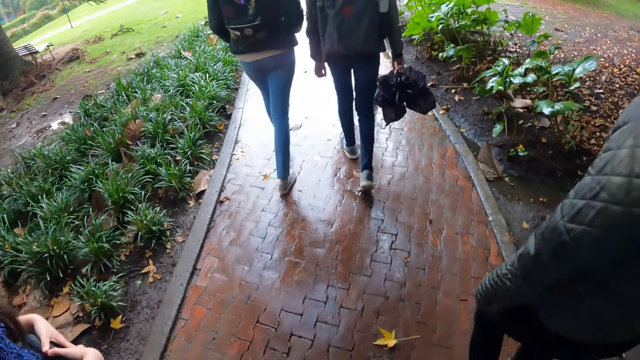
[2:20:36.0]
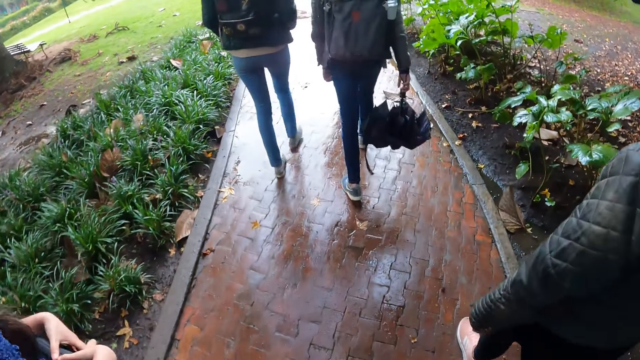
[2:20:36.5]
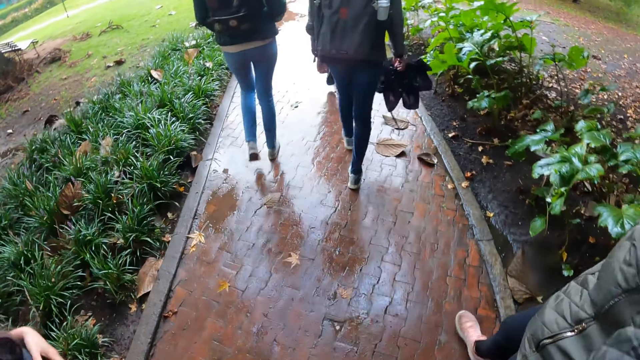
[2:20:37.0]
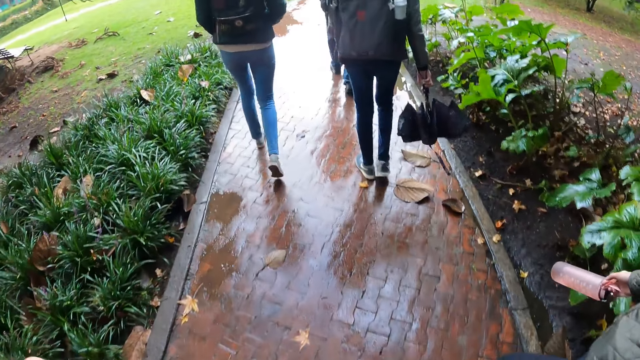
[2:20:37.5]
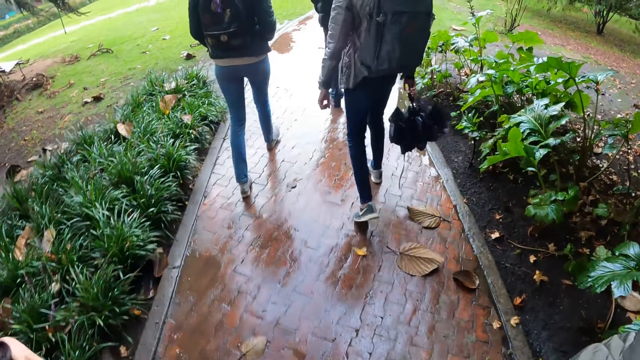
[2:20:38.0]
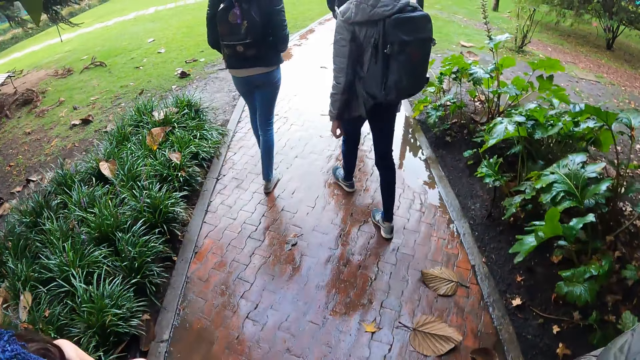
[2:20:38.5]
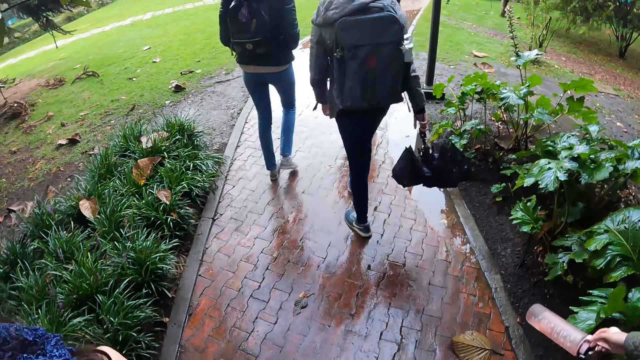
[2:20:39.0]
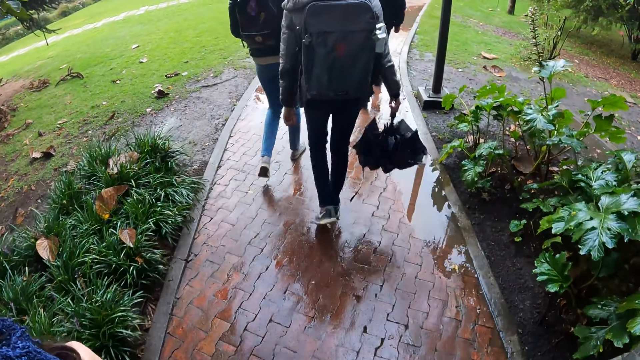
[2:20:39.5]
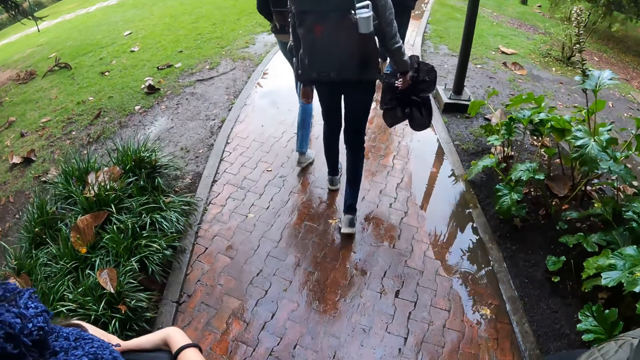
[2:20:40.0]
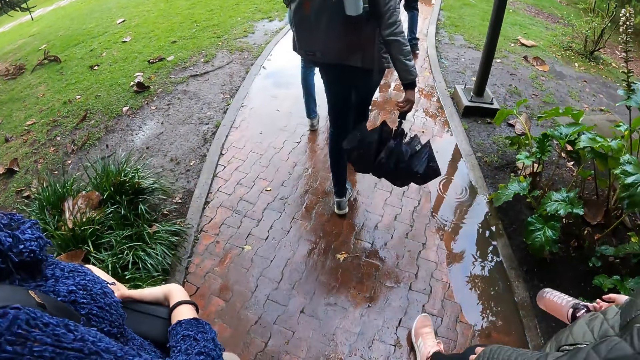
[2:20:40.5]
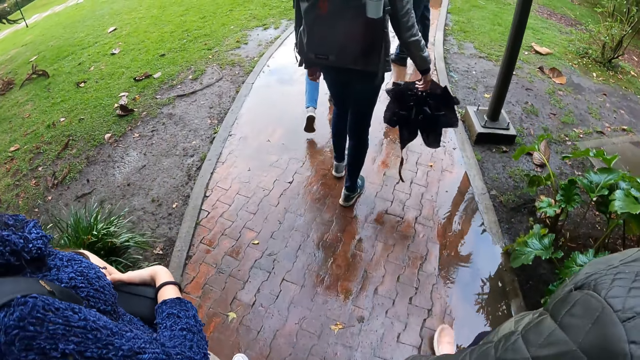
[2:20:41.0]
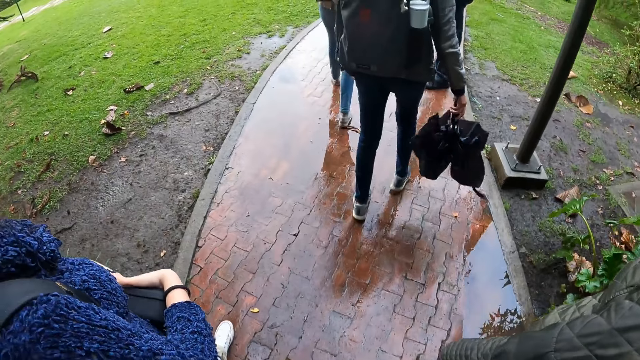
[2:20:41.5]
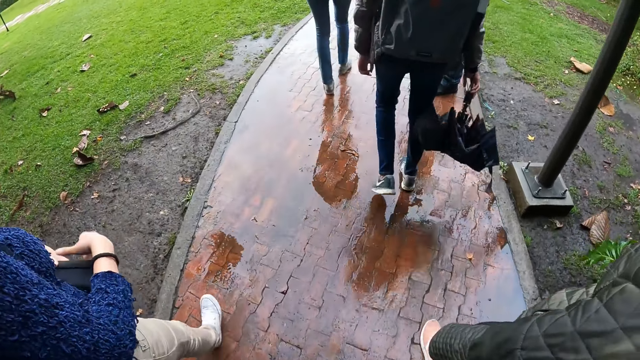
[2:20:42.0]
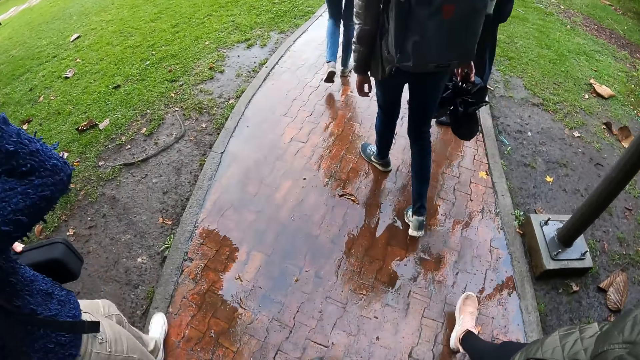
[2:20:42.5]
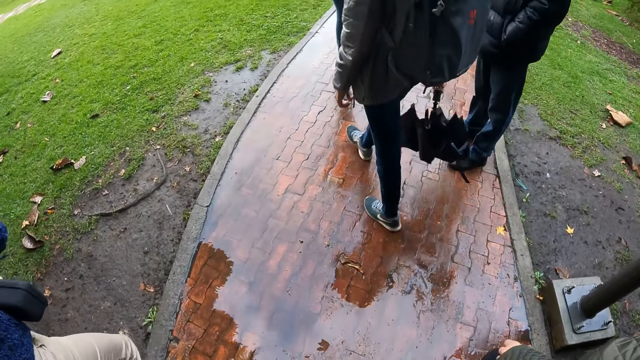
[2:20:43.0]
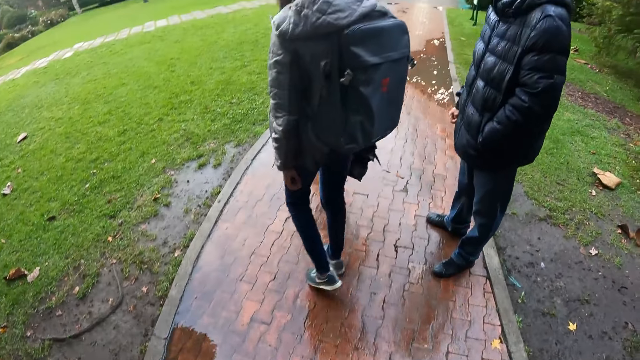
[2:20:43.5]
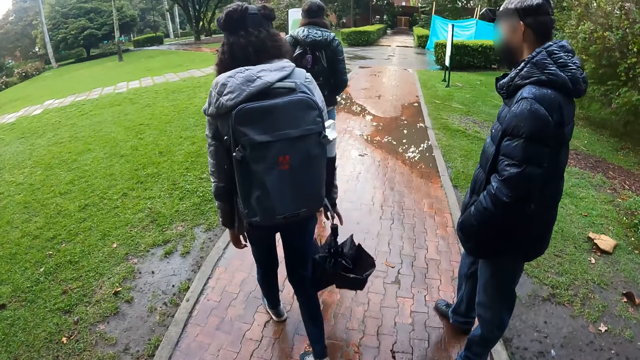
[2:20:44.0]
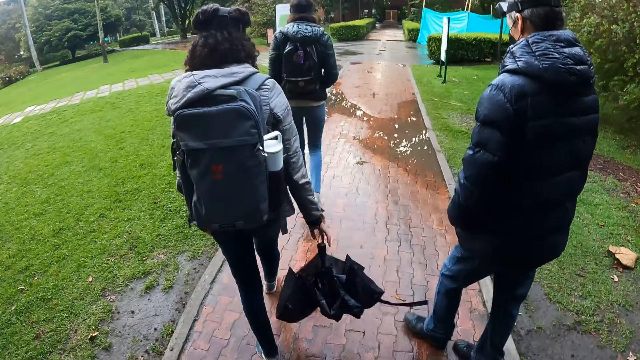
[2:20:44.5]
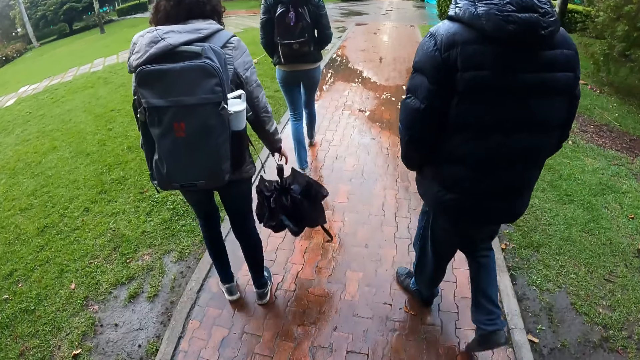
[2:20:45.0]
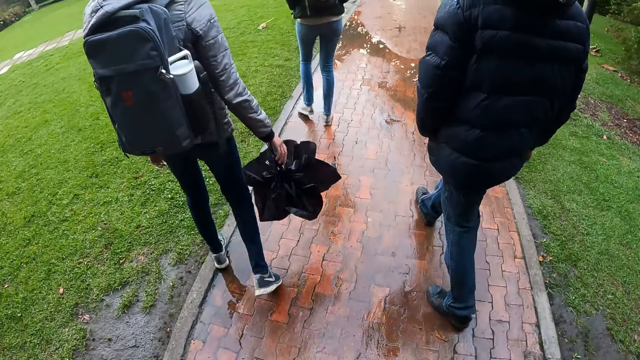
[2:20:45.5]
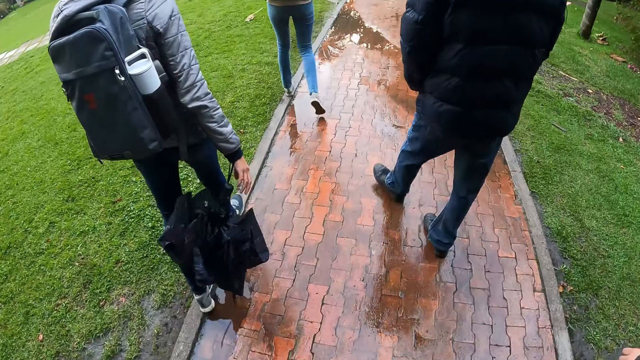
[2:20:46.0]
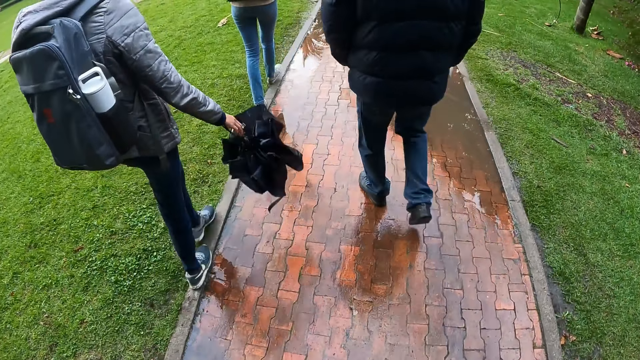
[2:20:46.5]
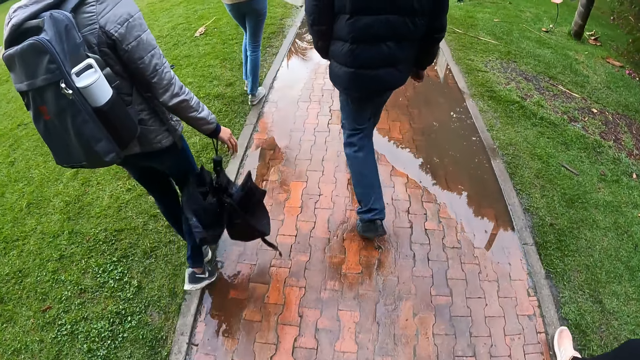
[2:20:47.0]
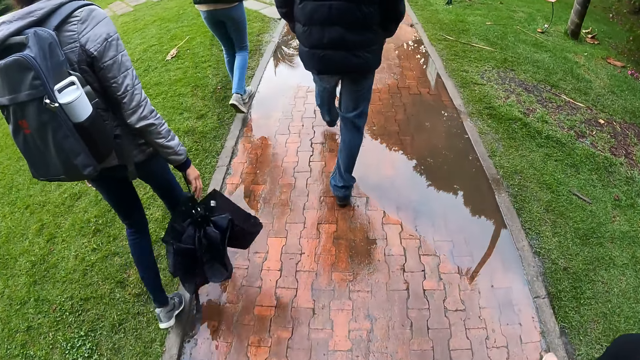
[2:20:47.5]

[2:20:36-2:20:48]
The woman adjusts the pair of glasses on her face with her right hand and lifts the right hand.

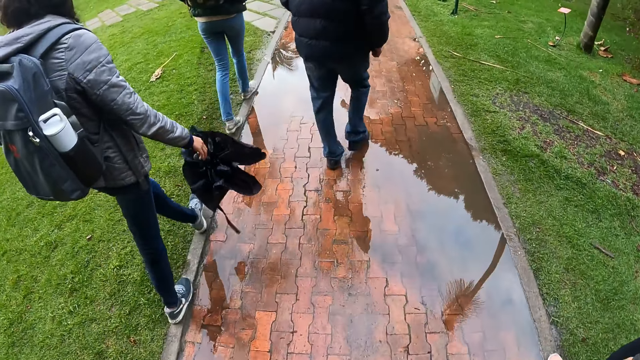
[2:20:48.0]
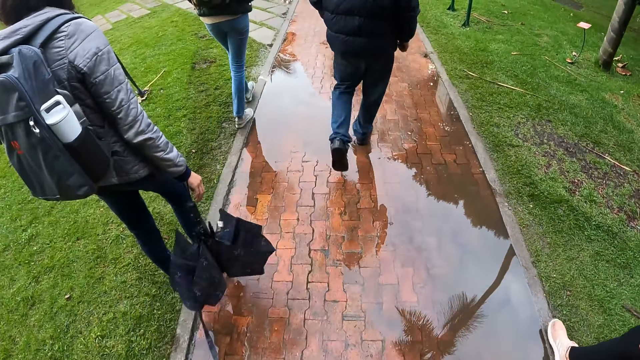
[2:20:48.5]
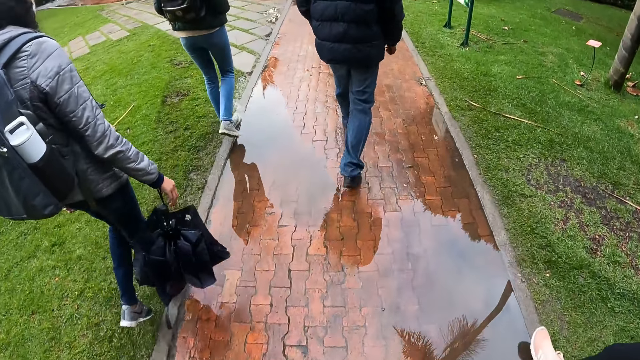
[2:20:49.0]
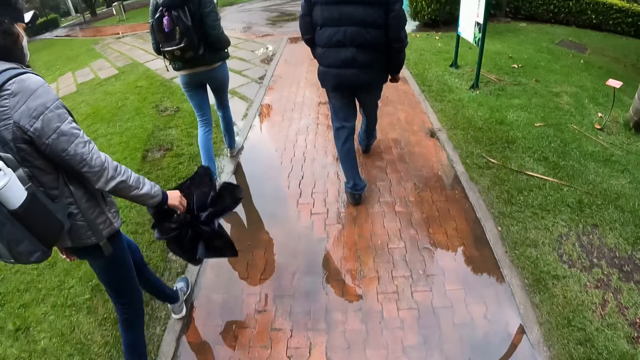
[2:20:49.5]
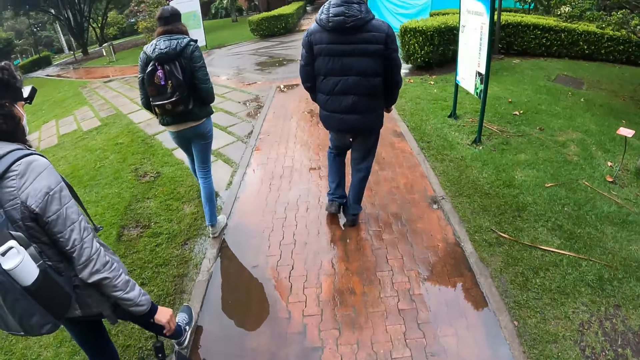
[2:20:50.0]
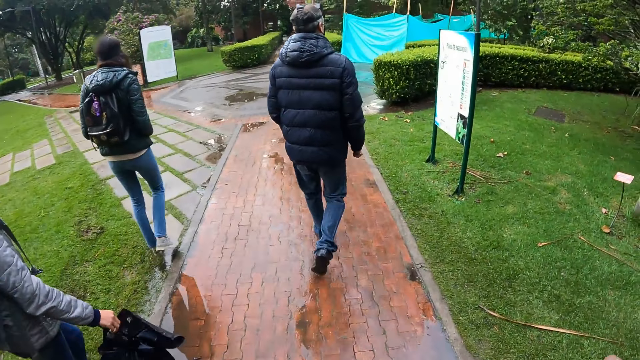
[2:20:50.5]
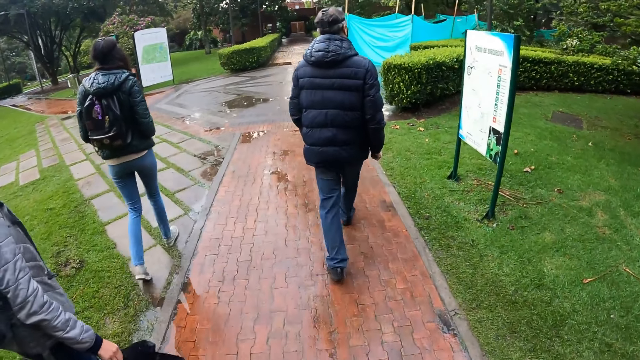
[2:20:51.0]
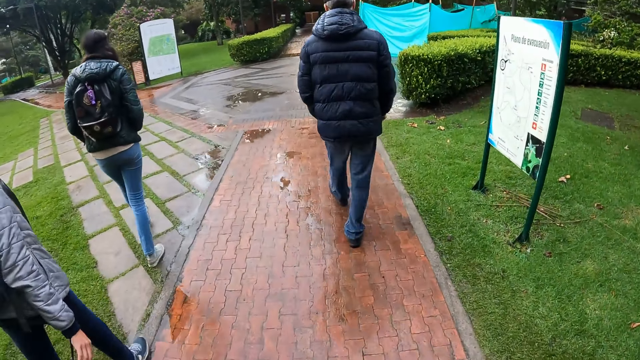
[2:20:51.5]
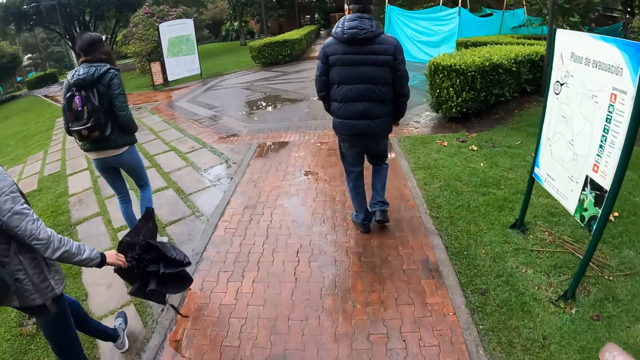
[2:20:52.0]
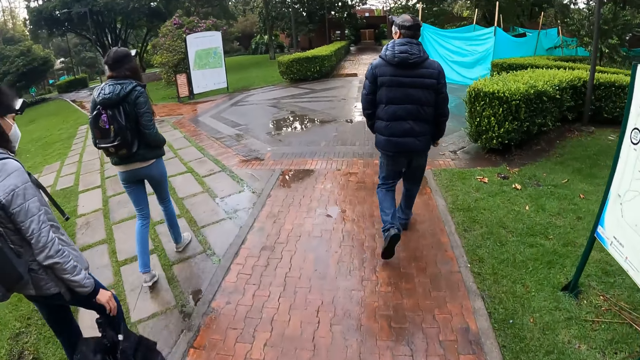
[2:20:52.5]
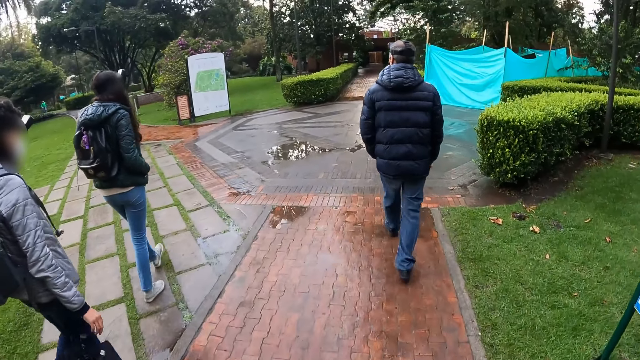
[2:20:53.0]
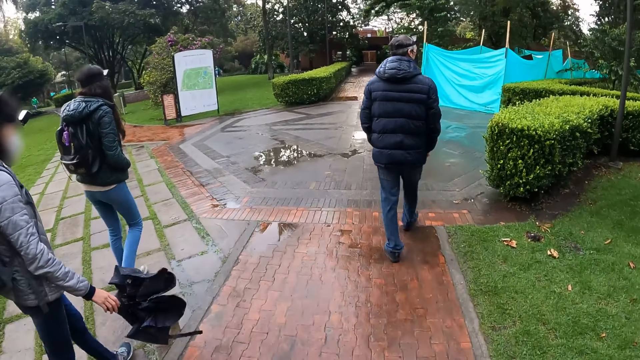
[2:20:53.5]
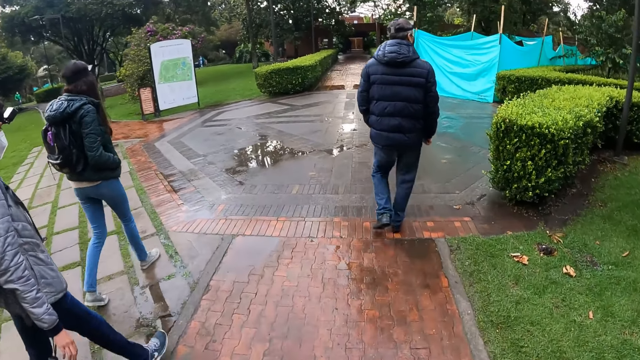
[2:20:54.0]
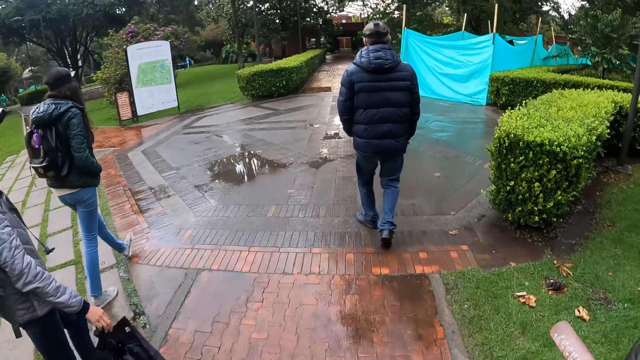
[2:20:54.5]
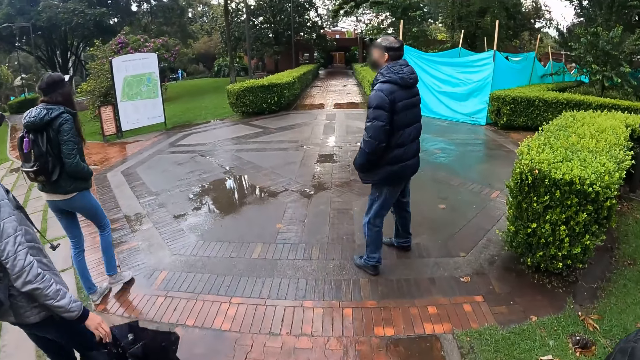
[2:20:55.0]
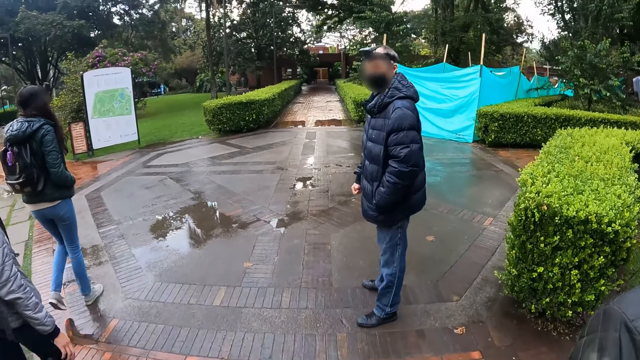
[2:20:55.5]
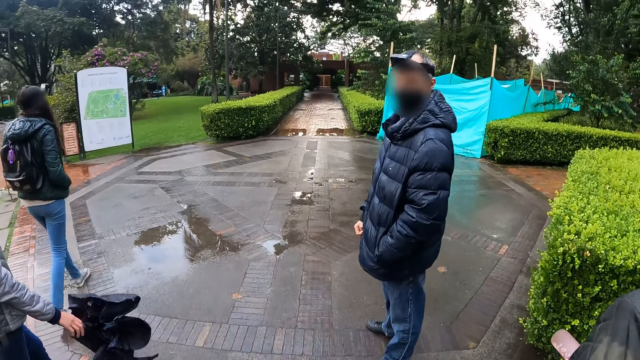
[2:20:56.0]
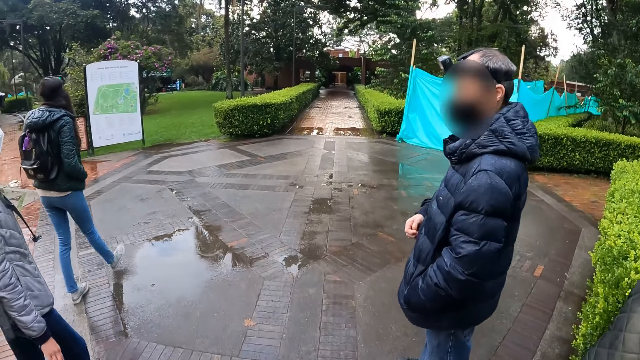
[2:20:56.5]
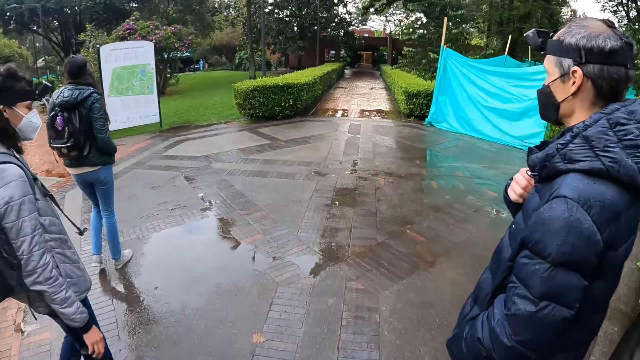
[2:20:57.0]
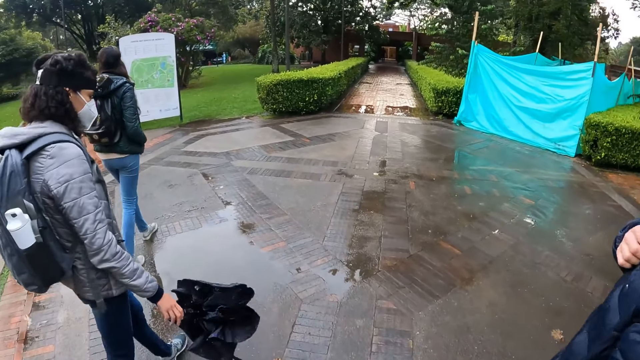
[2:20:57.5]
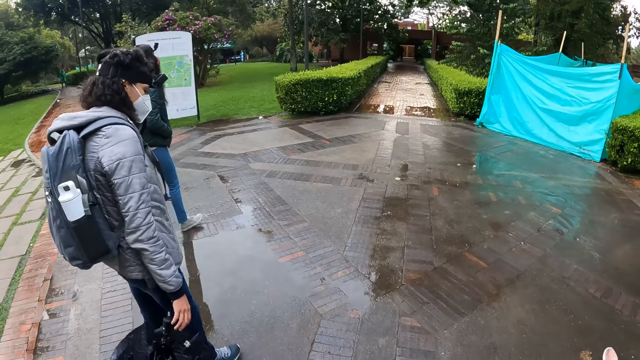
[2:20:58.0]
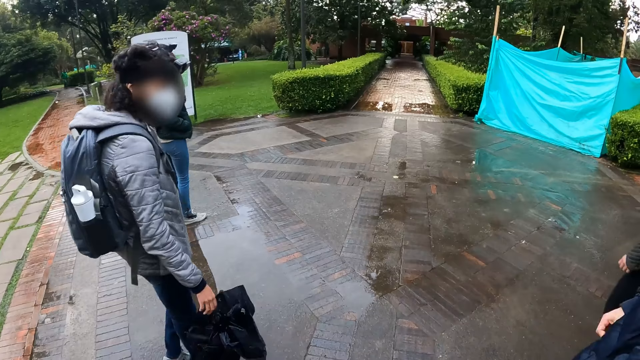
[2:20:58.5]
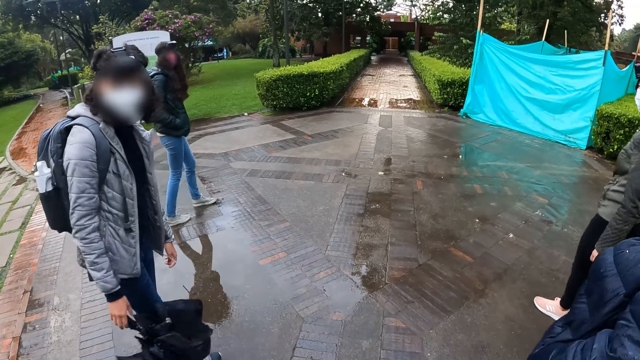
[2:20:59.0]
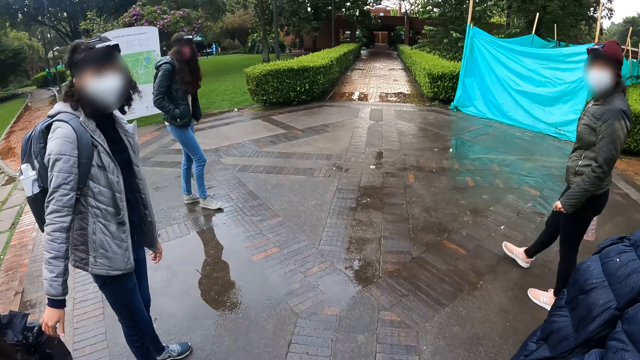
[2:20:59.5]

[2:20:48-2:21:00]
The camera wearer stands.
